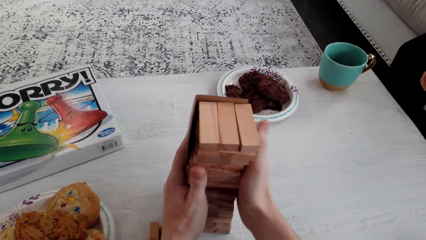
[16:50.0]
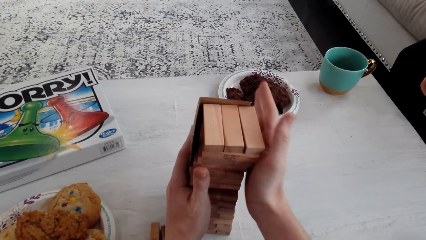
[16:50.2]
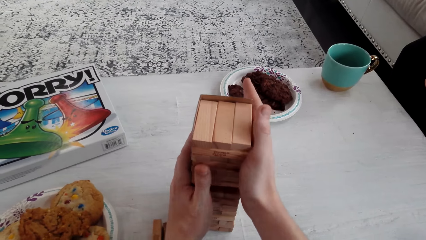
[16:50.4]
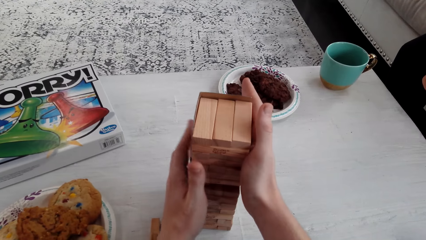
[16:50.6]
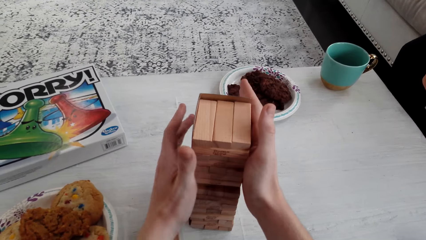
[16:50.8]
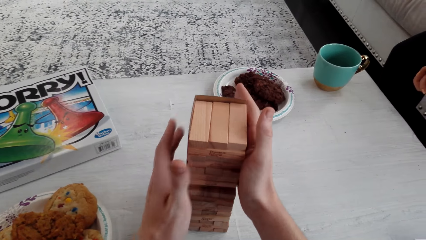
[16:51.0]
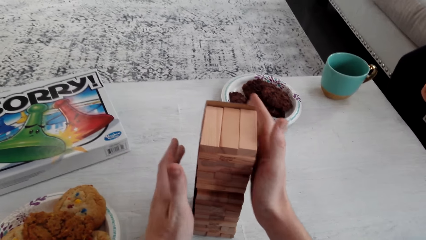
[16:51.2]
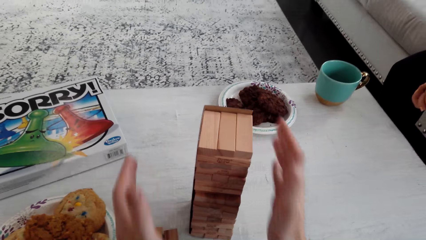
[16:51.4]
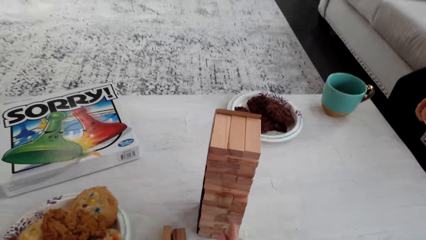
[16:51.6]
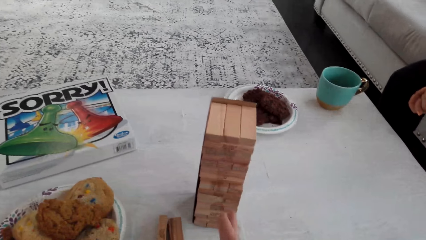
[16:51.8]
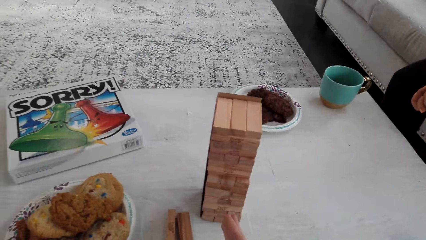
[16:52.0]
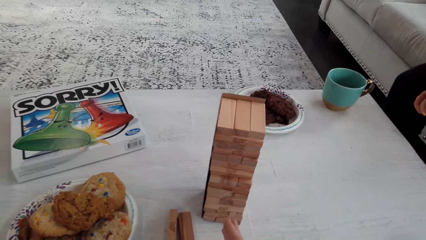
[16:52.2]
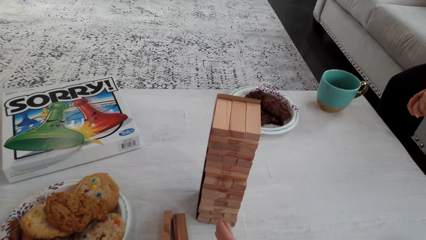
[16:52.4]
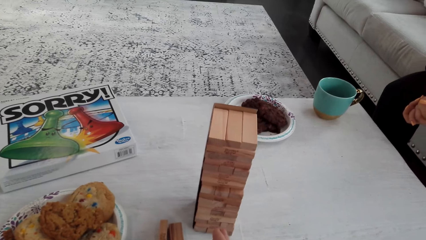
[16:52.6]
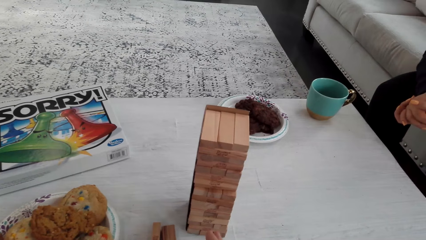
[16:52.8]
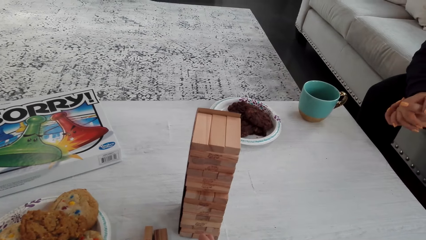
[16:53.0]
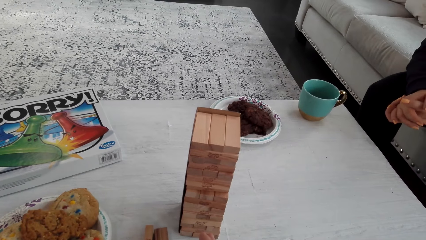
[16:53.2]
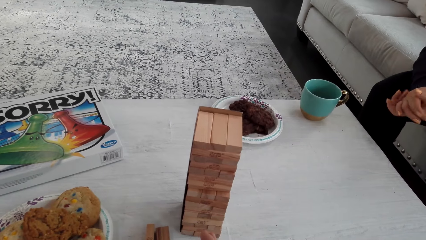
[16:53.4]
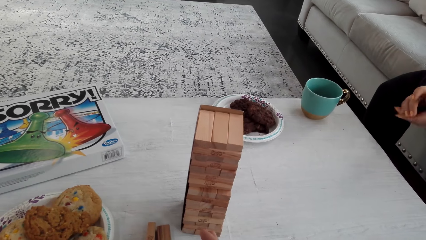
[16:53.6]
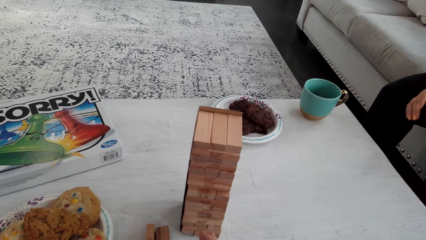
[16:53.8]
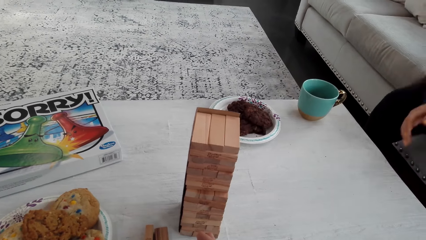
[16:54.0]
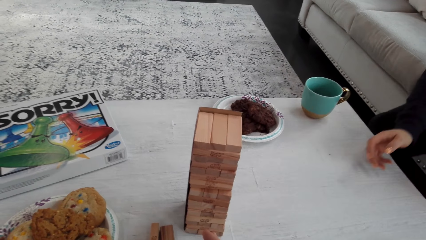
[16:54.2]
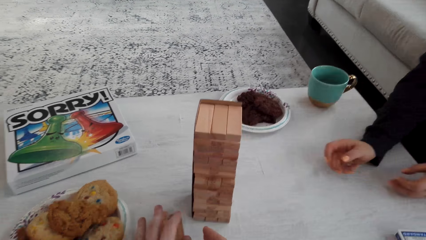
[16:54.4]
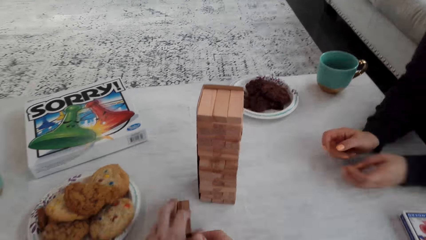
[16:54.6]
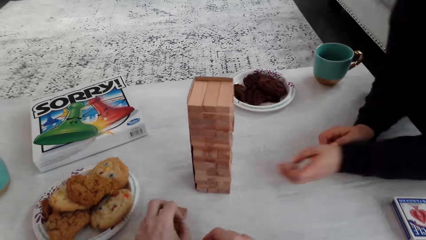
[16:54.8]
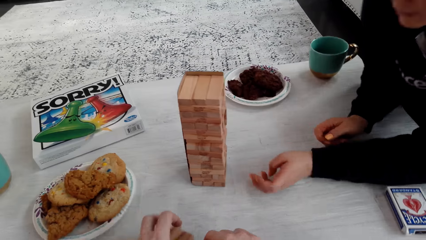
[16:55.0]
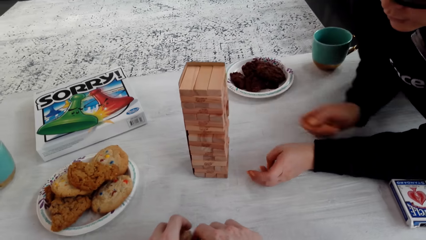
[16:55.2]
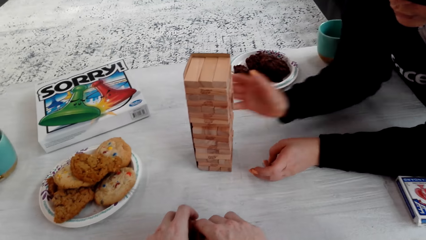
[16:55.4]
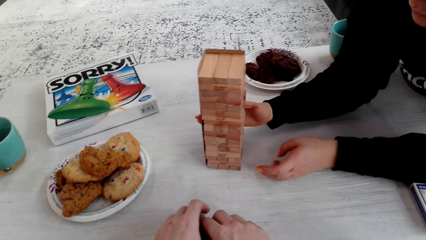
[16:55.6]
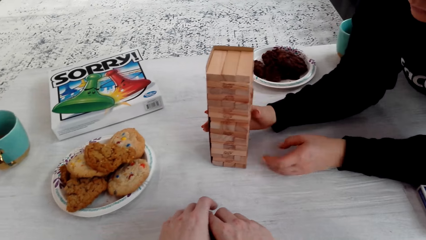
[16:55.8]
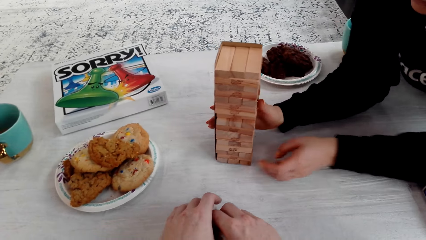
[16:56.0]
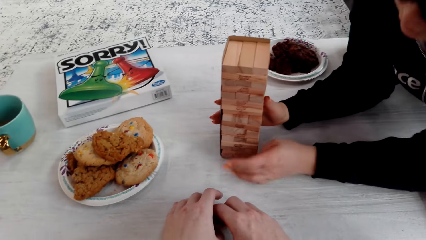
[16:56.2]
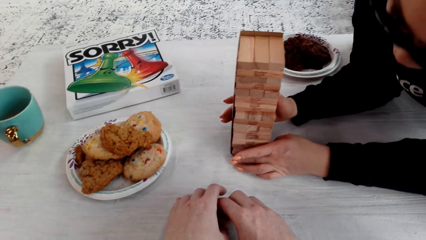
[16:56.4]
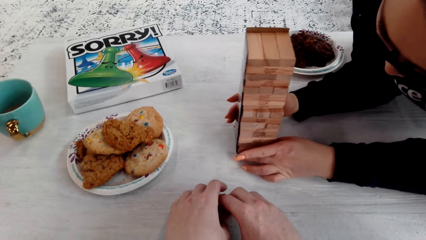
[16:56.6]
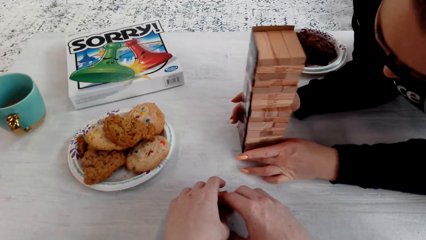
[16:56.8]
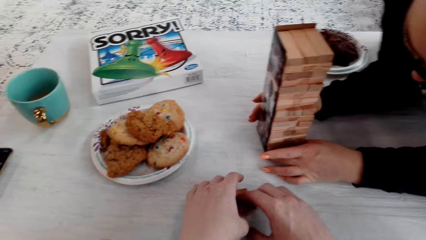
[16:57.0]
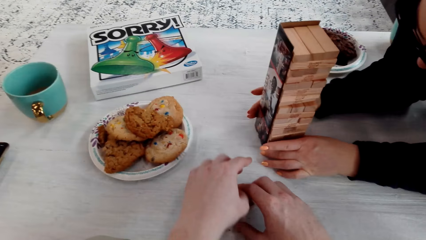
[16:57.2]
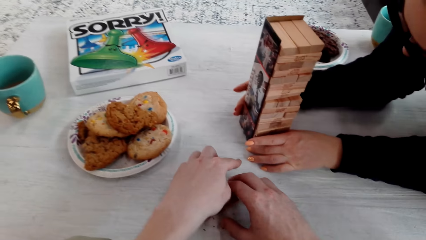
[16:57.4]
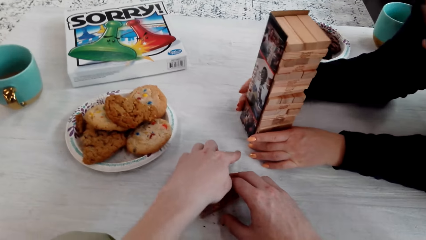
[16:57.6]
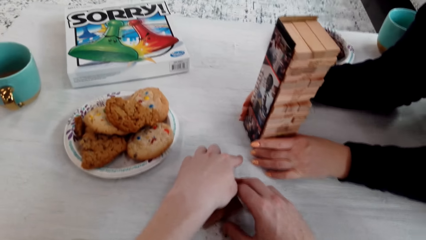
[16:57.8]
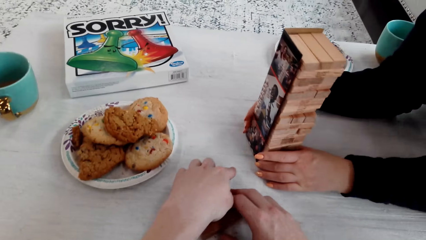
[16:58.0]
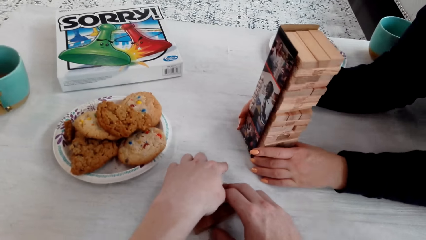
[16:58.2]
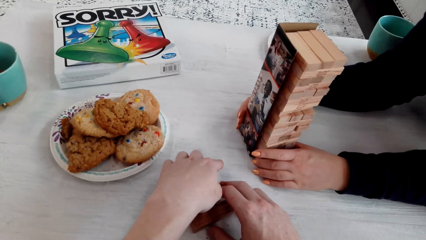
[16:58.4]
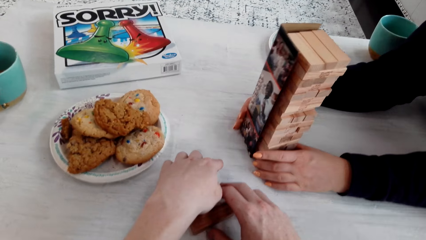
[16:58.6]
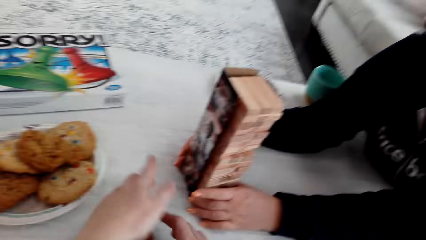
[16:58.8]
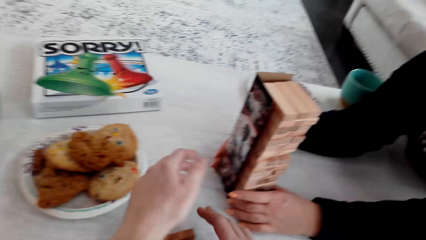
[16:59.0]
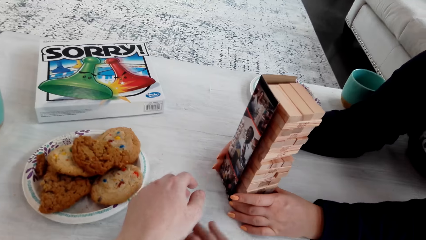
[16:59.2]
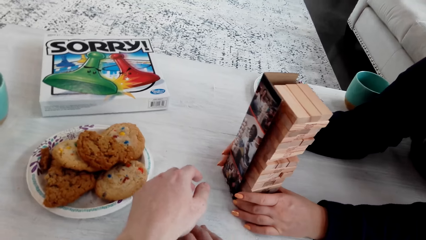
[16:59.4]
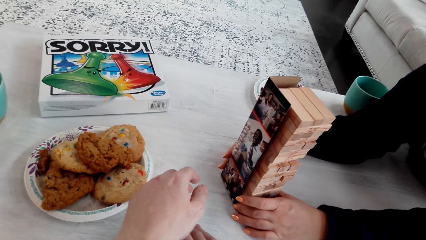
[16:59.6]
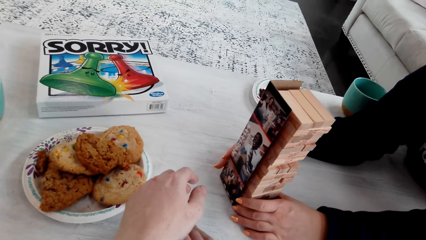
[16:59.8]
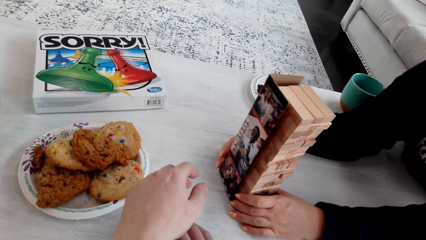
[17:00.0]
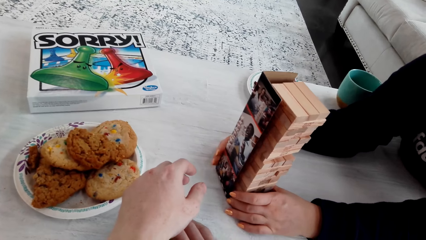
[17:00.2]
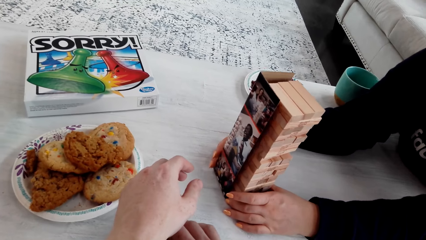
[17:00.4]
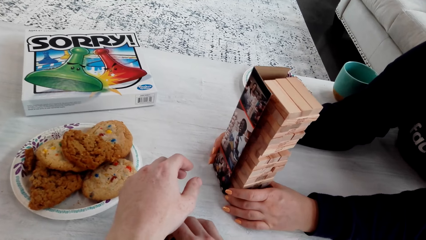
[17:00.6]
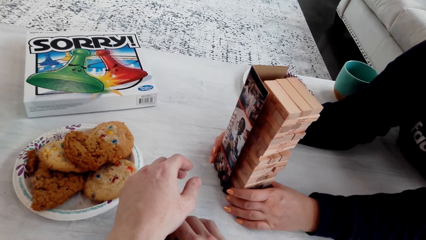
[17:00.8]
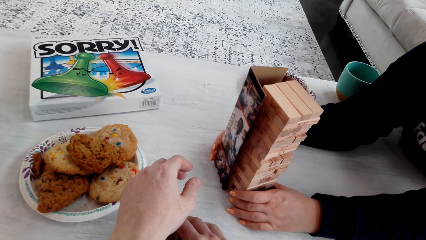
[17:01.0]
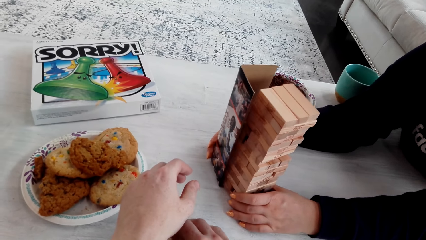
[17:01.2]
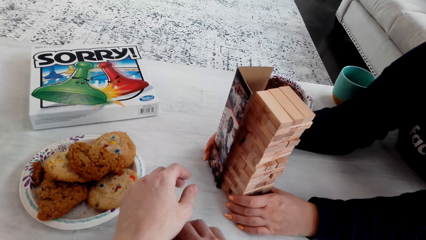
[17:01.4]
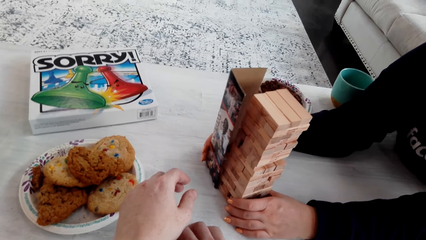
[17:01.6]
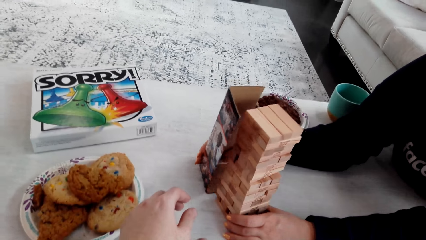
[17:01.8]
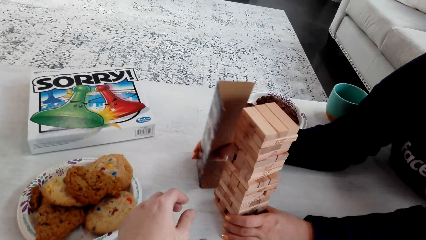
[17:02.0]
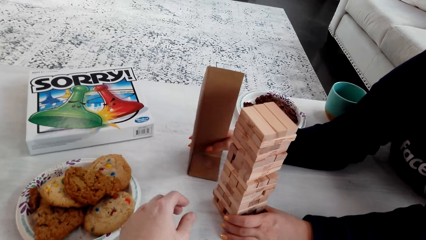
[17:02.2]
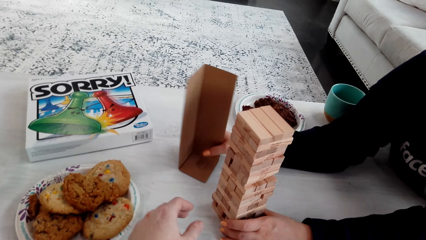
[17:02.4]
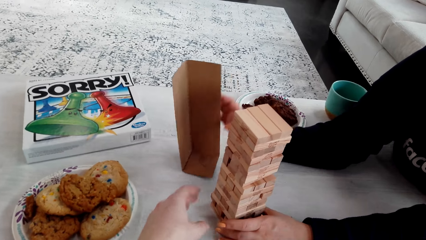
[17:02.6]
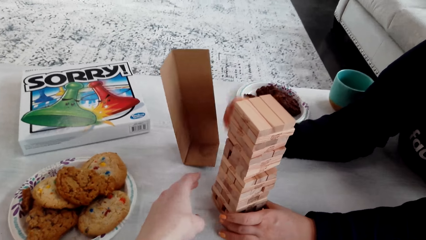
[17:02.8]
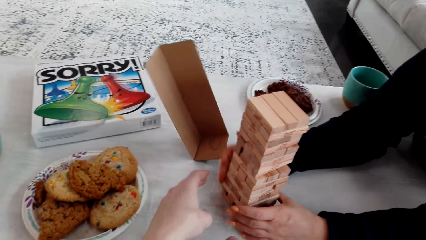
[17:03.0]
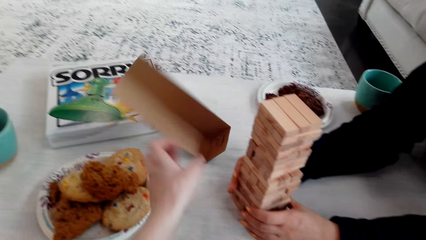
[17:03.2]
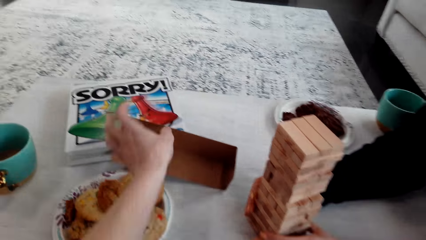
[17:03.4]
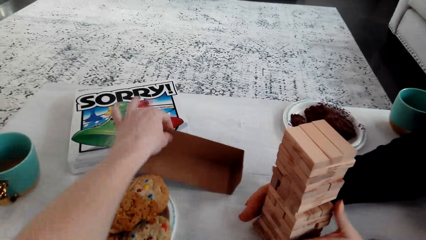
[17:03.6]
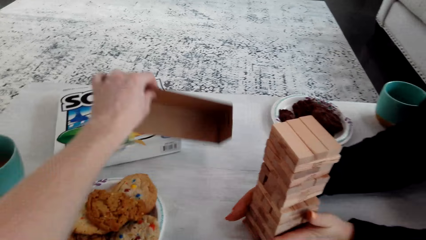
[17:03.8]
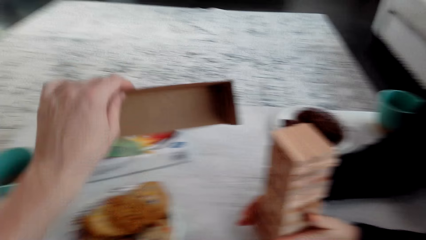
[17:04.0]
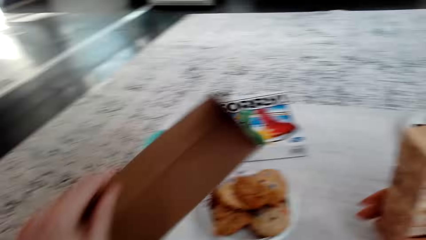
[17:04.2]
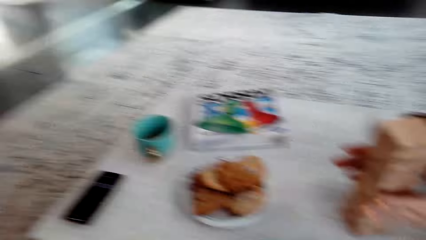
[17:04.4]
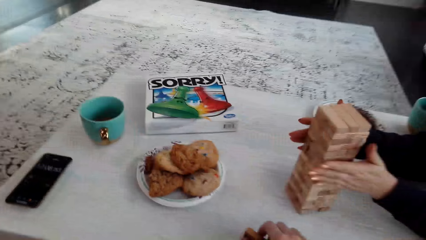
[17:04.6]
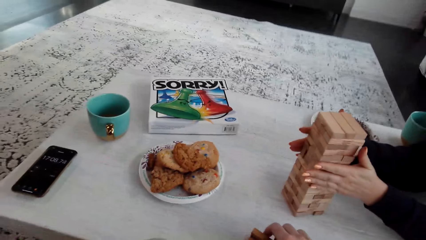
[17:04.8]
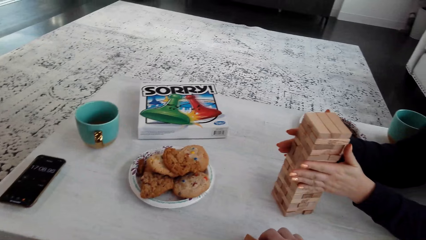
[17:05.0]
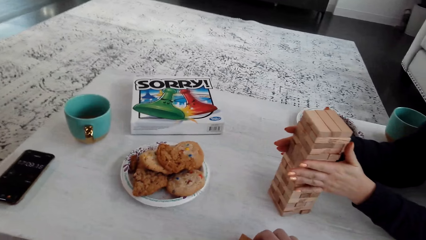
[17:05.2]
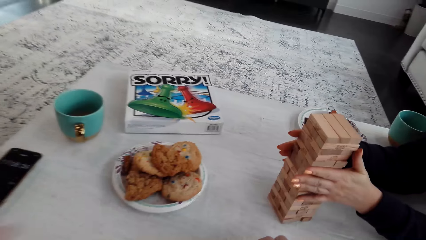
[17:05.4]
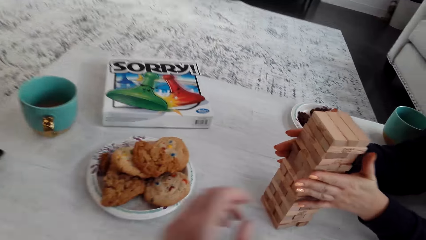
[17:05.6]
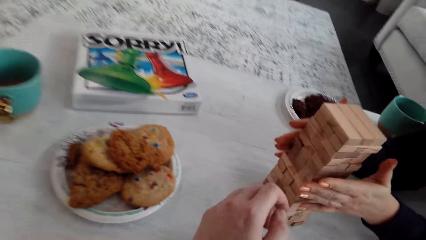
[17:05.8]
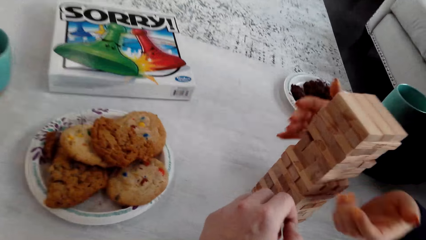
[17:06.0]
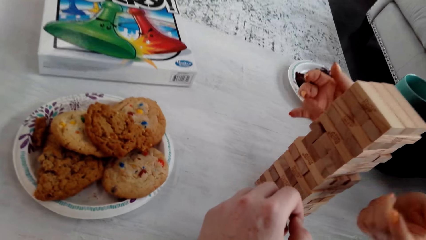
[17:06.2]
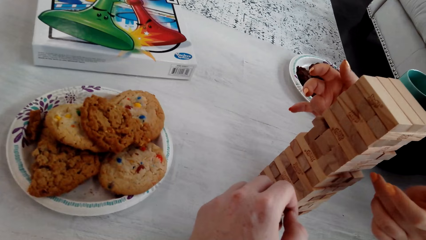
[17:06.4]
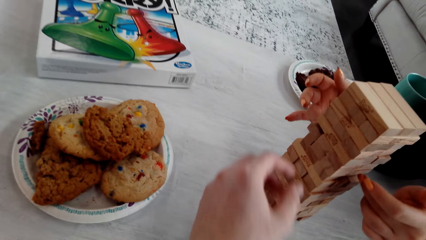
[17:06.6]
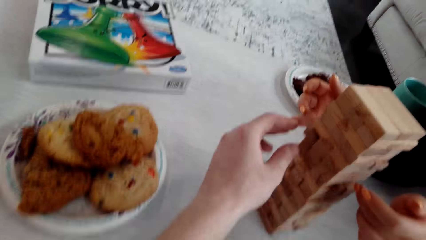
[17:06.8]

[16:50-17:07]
The camera wearer talks to a woman. The woman talks to the camera wearer. The woman removes the Jenga pieces from the box. The woman touches the wooden Jenga piece with both hands. The camera wearer talks to the woman. The woman removes the box from the wooden Jenga piece with the right hand. The camera wearer picks up the Jenga box with the left hand from the table. They look around. The woman touches the wooden Jenga piece with both hands.
